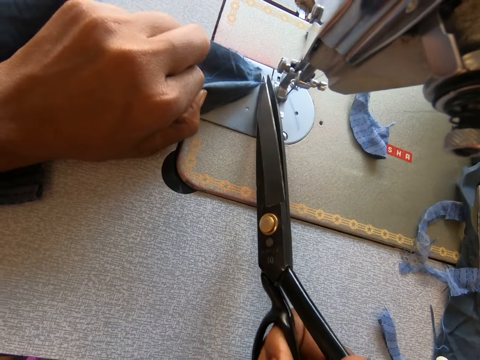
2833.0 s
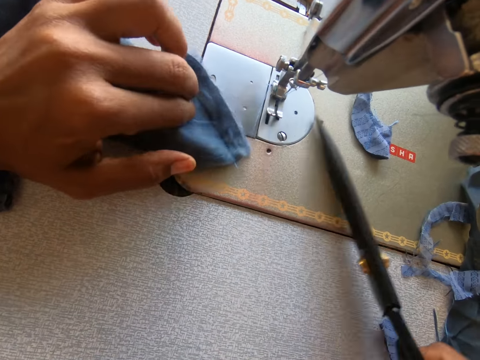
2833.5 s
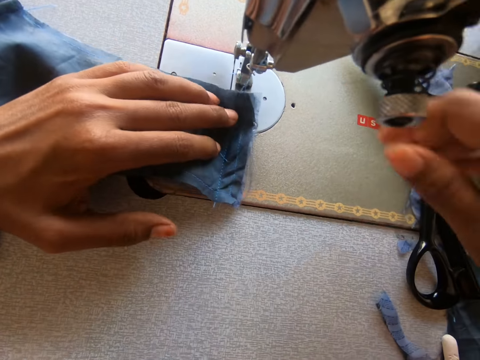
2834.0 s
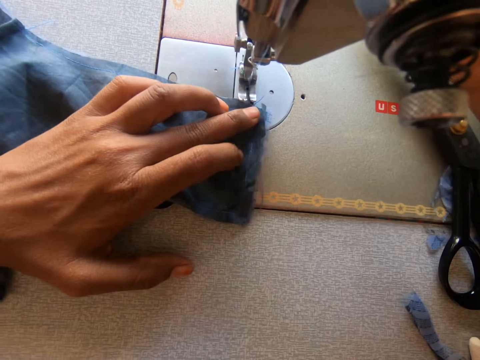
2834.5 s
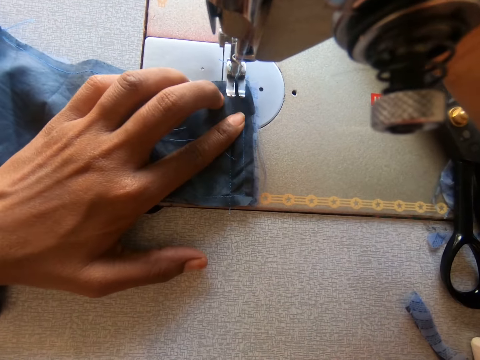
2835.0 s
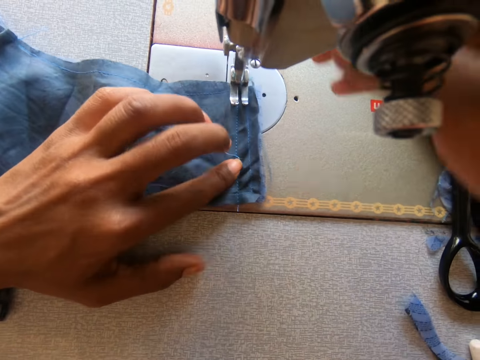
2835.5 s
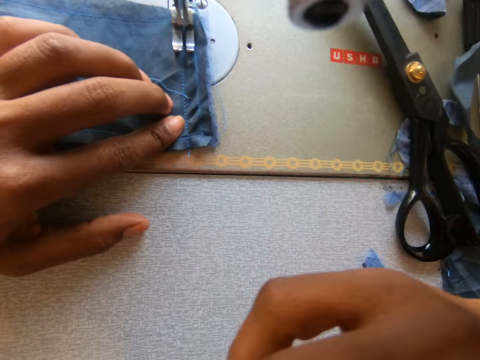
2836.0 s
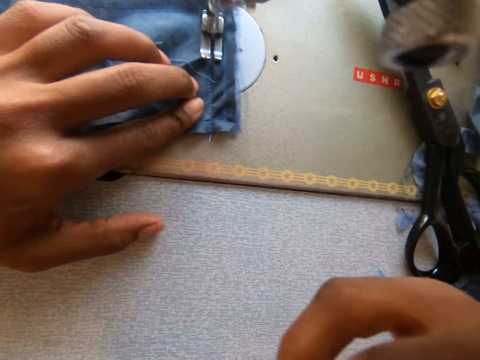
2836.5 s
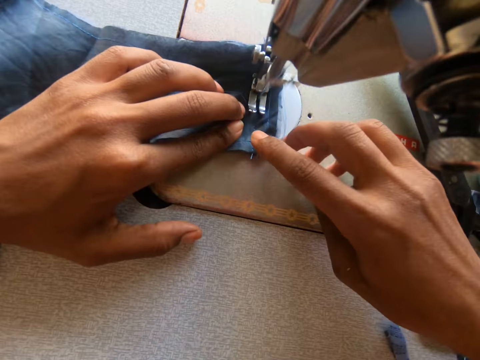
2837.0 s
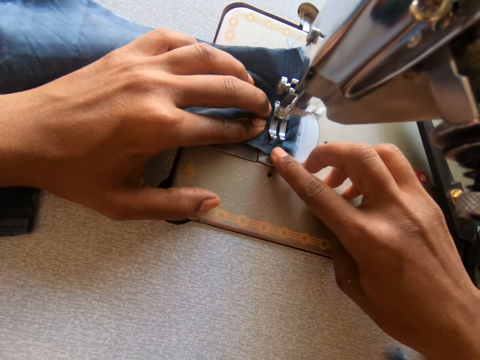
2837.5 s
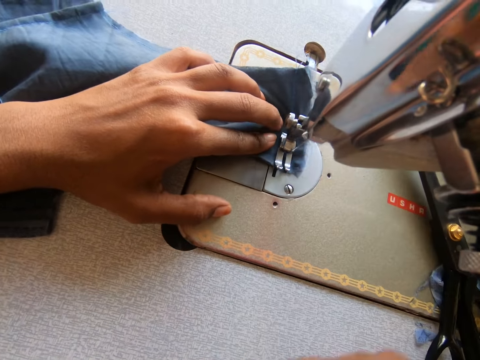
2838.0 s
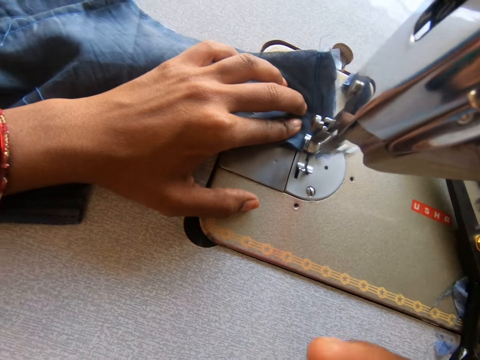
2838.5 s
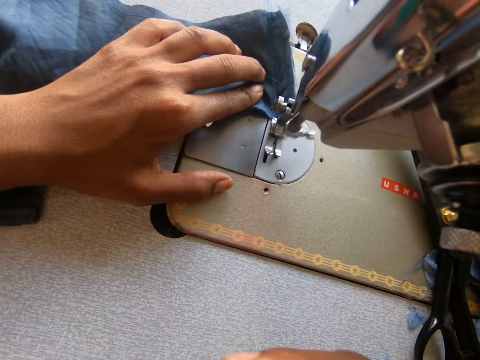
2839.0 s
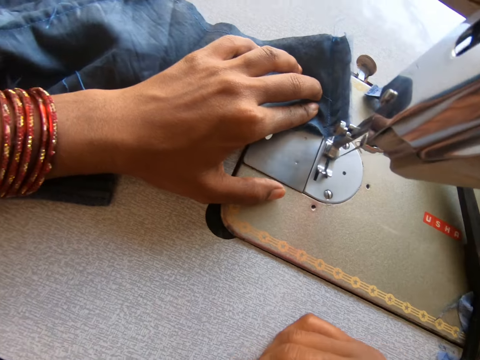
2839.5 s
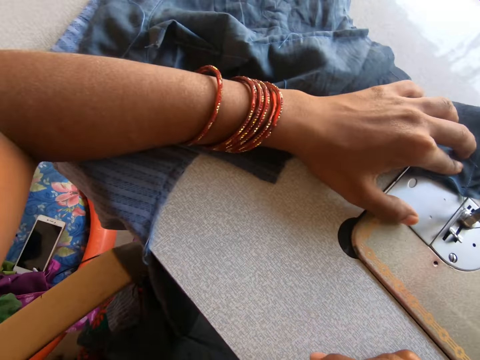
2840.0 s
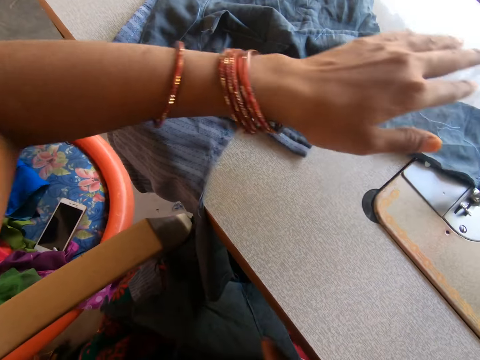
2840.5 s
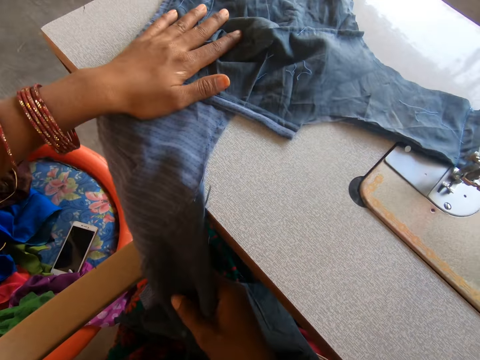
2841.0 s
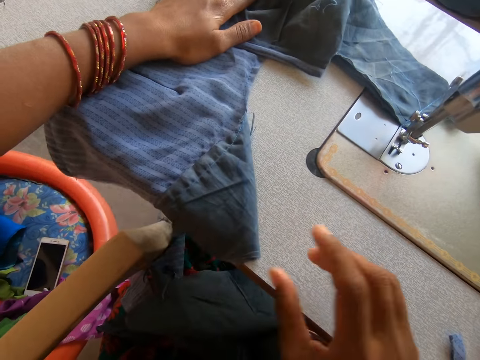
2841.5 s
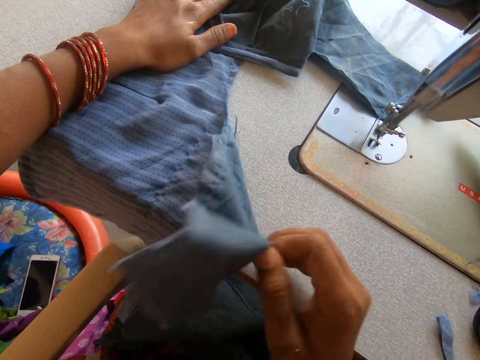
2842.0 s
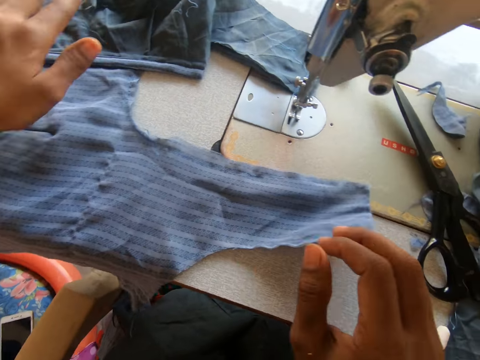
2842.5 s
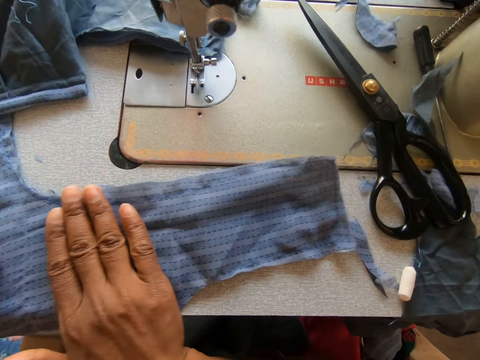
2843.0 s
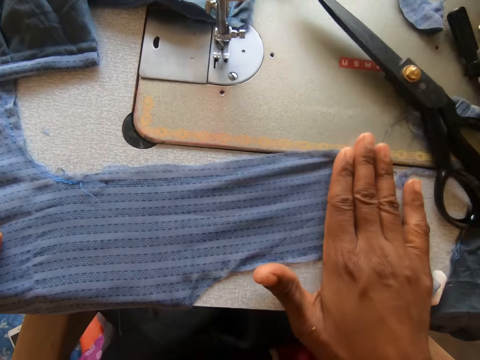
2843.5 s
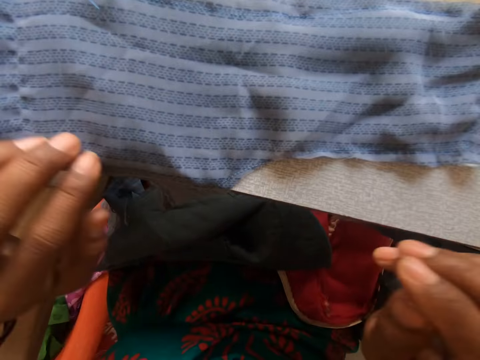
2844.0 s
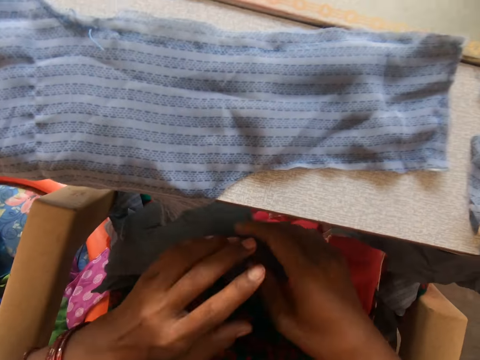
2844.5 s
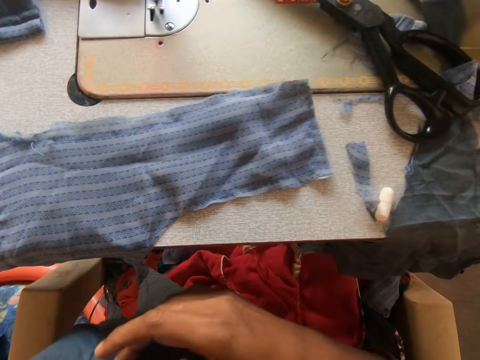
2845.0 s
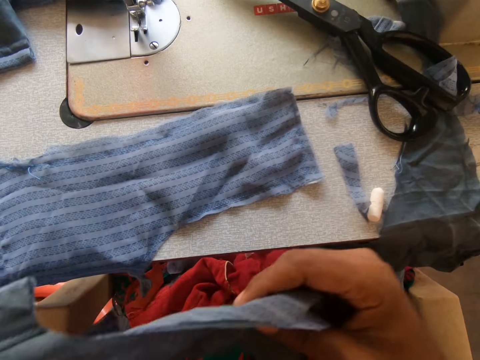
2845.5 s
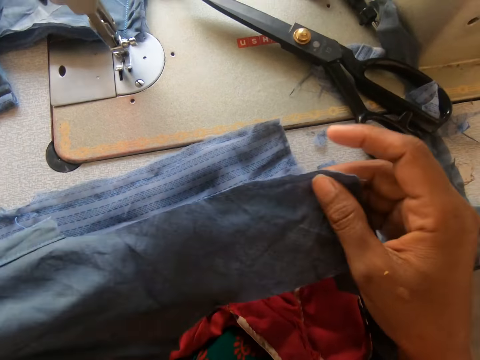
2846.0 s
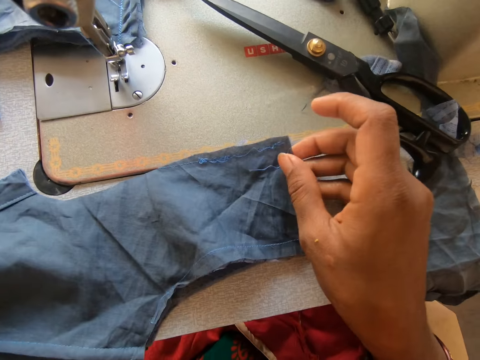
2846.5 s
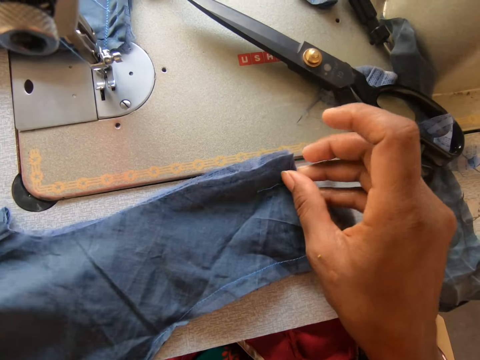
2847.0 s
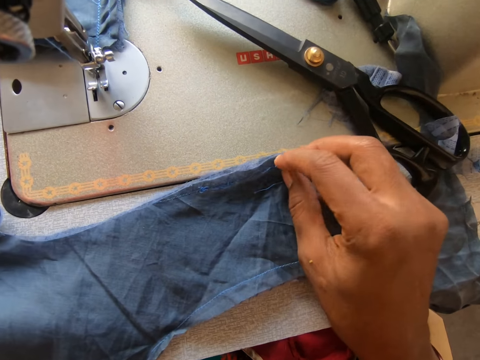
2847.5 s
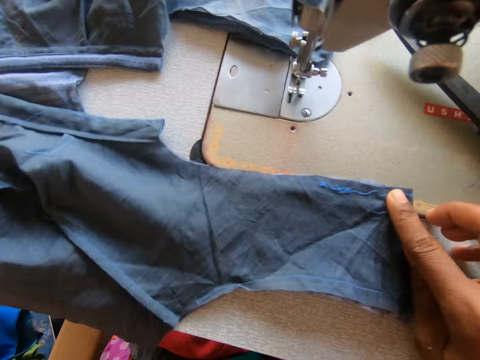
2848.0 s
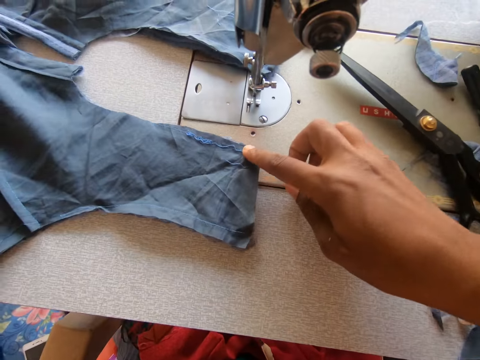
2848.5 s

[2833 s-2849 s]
The camera wearer cuts off the thread from the cloth with the pair of scissors. She places a garment on the sewing machine. She drops the pair of scissors on the sewing machine. She lowers the presser foot. She sews the cloths together with the sewing machine. She puts the garment on the sewing machine. She smoothens the cloth with her right hand. She picks another cloth on her leg with her right hand. She places the cloth on the other cloth on the sewing machine.

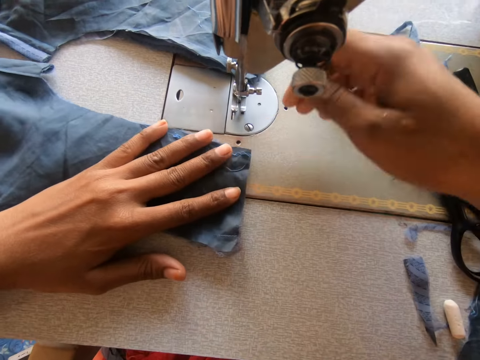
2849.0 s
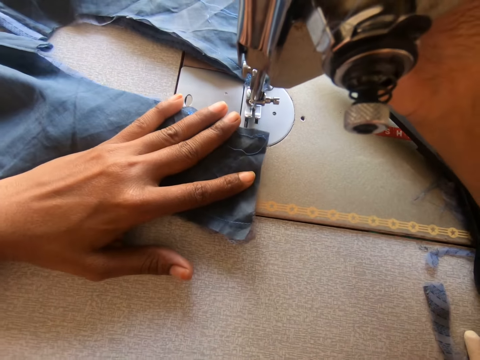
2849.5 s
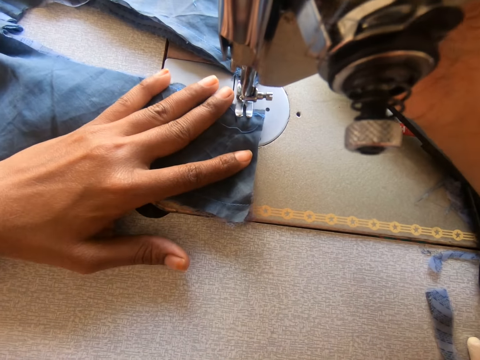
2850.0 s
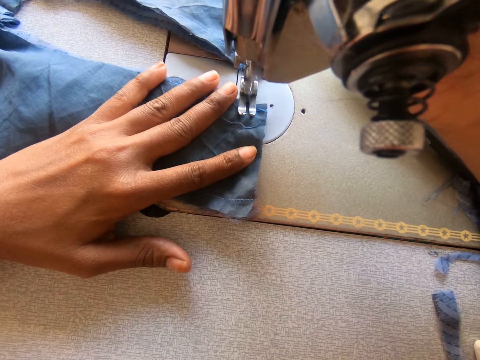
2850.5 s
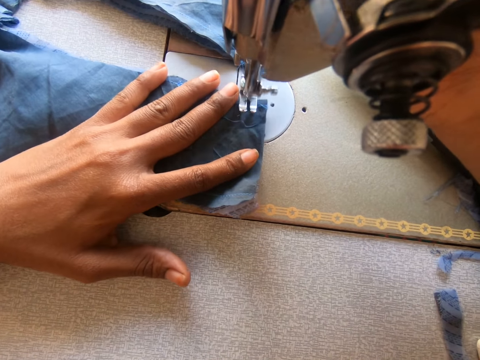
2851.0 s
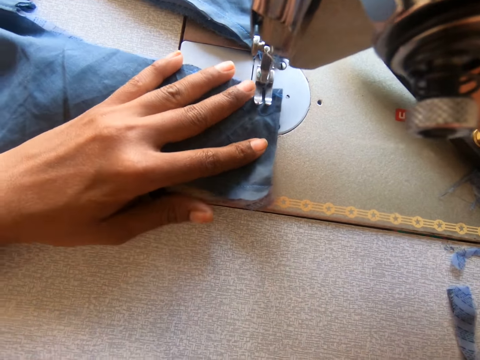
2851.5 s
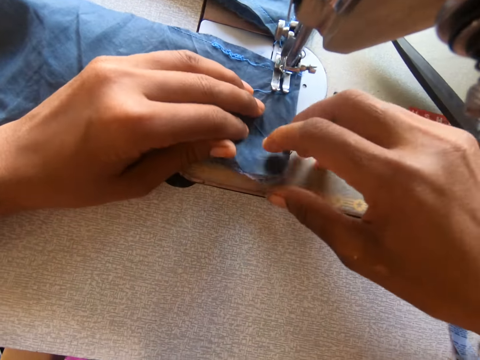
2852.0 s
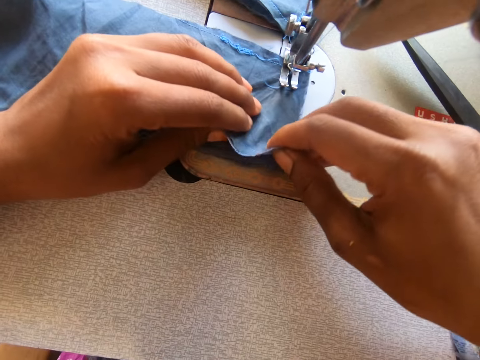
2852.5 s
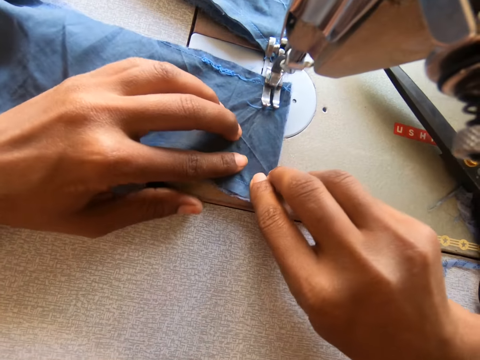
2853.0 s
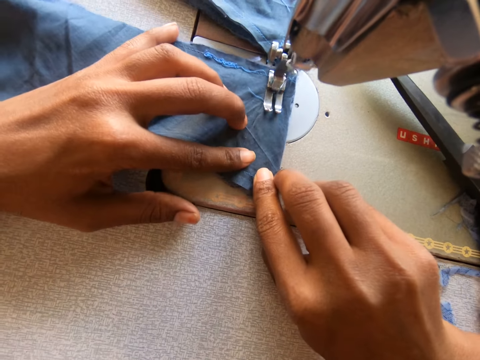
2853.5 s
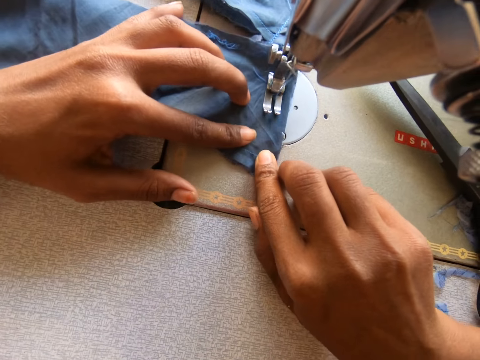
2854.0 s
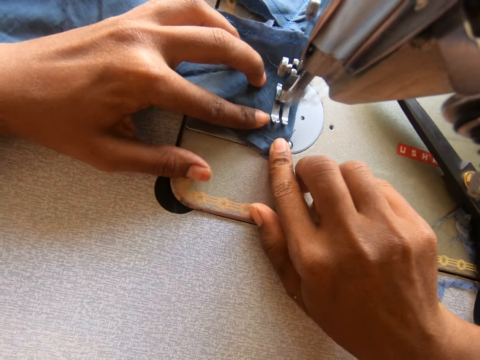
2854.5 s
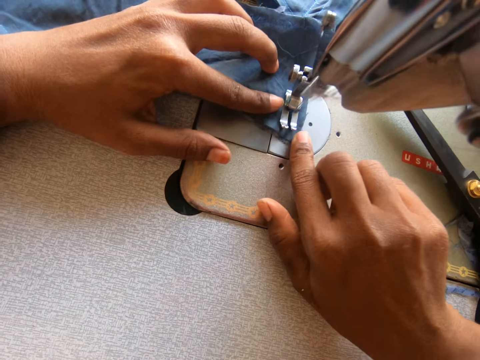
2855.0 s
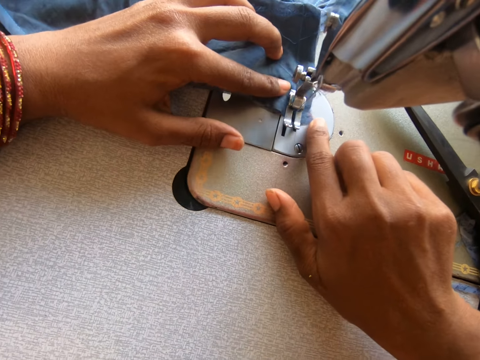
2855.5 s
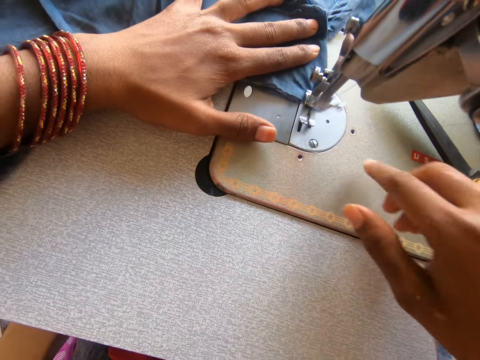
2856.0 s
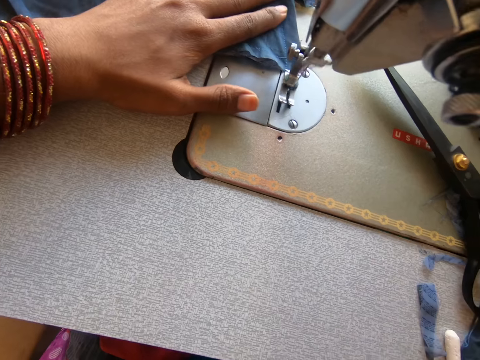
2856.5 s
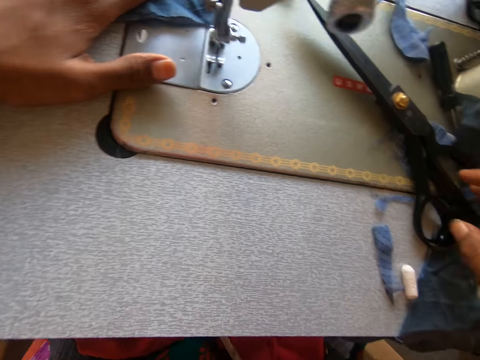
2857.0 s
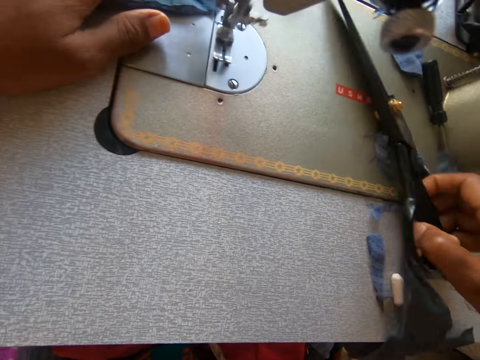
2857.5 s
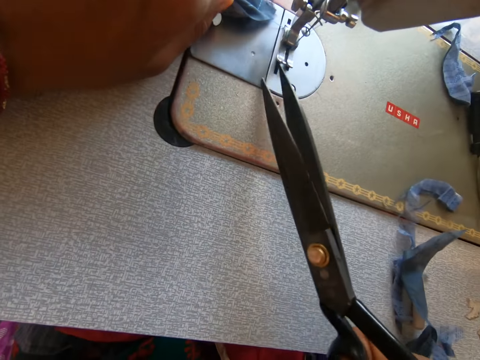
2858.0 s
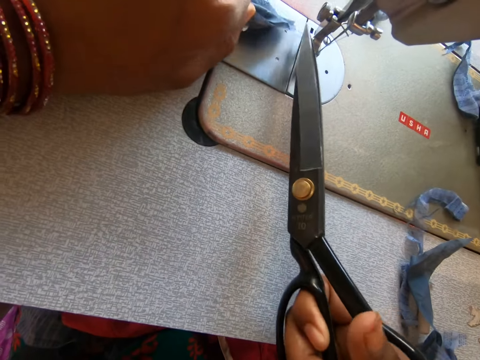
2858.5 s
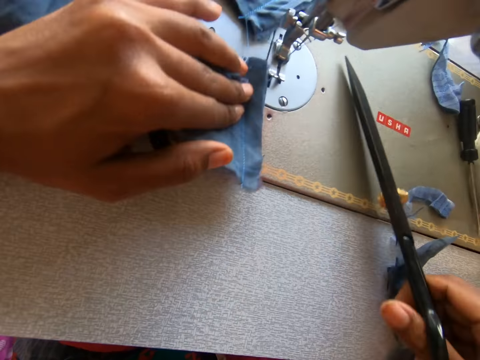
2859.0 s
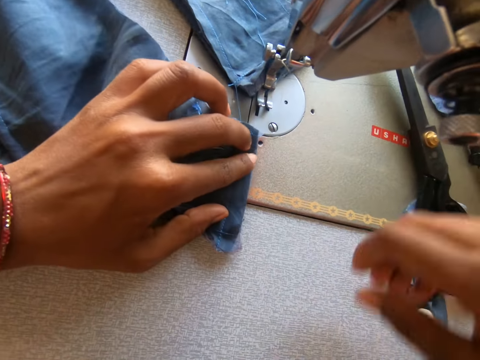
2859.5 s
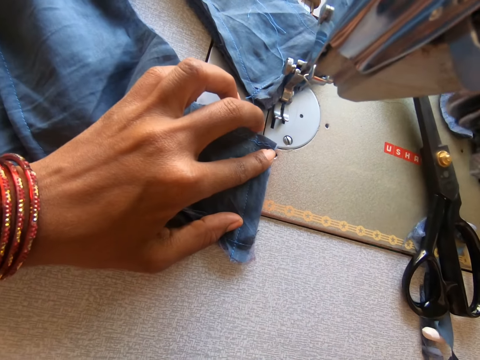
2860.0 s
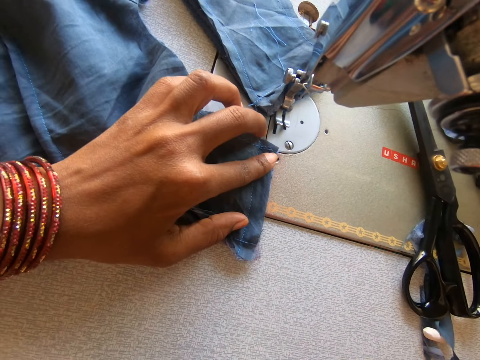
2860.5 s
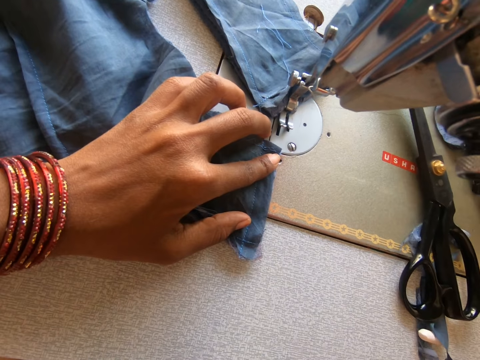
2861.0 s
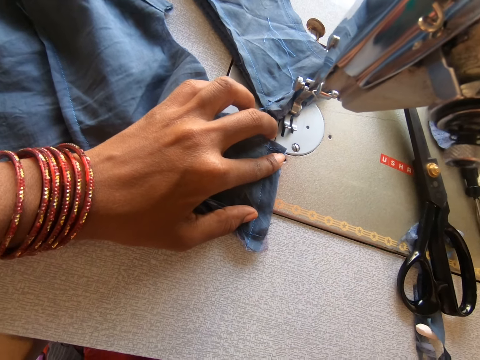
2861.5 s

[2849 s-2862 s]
The camera wearer lowers the presser foot. They sew the cloths together with the sewing machine. They pick the pair of scissors on the sewing machine. They cut off the thread from the cloth with the pair of scissors. They drop the pair of scissors on the sewing machine.
